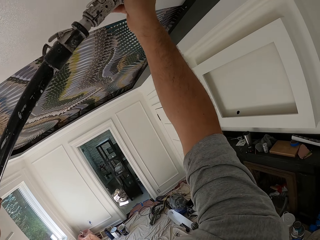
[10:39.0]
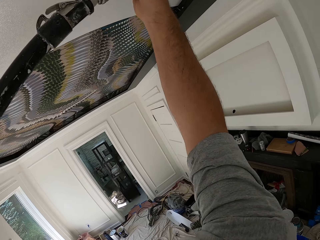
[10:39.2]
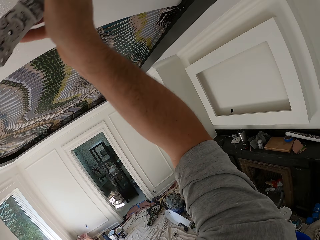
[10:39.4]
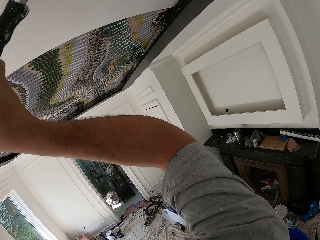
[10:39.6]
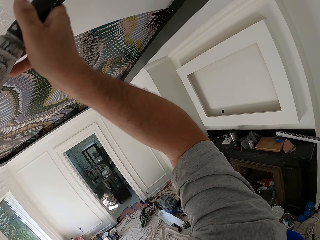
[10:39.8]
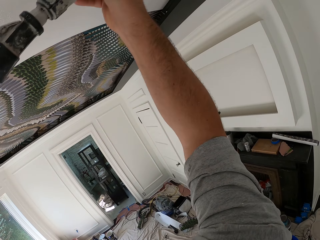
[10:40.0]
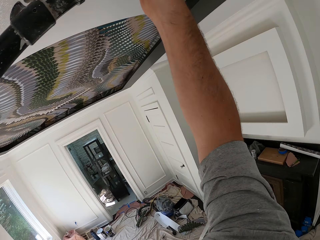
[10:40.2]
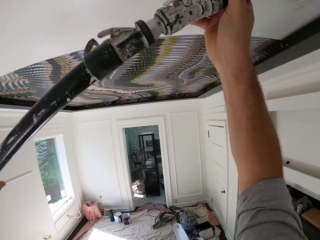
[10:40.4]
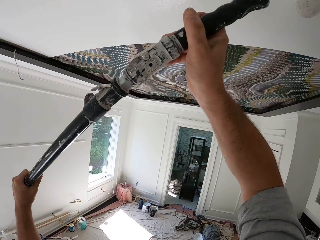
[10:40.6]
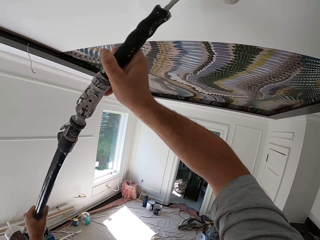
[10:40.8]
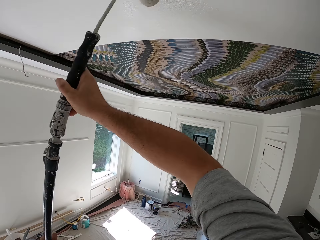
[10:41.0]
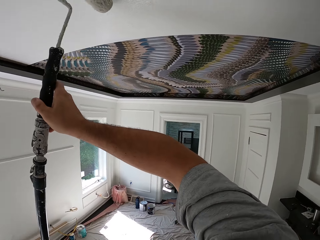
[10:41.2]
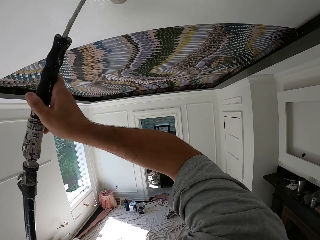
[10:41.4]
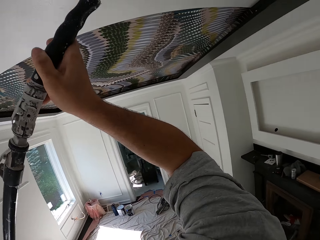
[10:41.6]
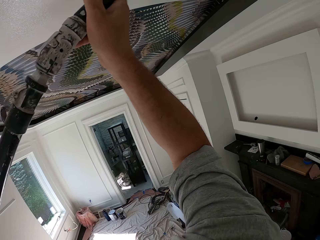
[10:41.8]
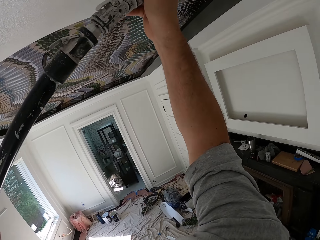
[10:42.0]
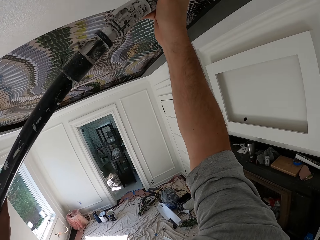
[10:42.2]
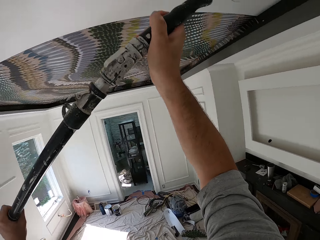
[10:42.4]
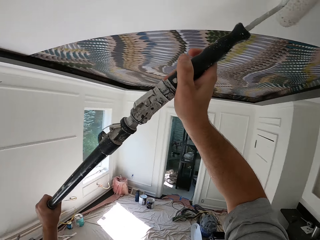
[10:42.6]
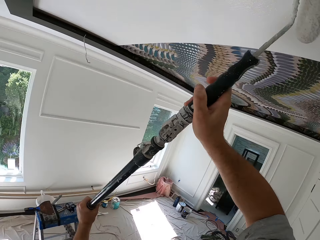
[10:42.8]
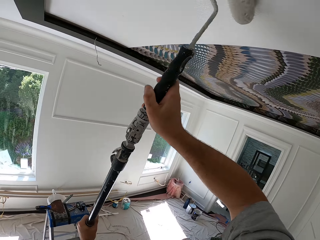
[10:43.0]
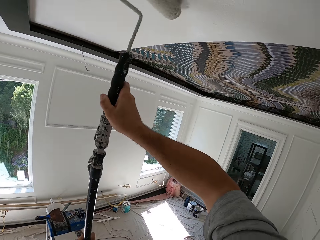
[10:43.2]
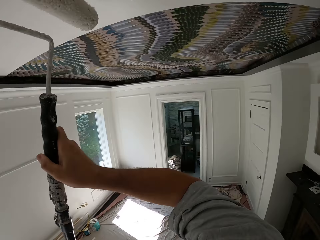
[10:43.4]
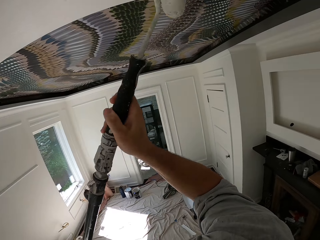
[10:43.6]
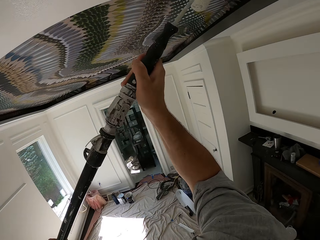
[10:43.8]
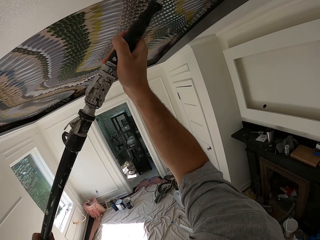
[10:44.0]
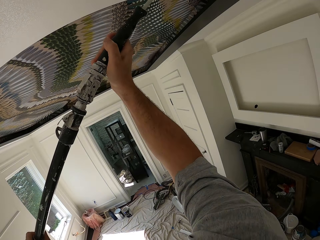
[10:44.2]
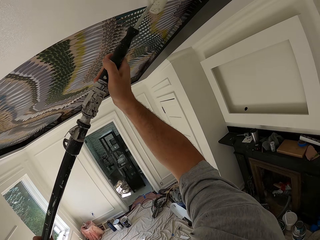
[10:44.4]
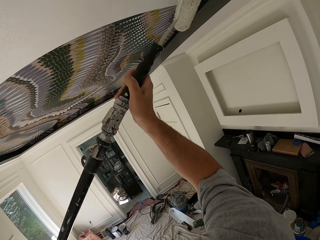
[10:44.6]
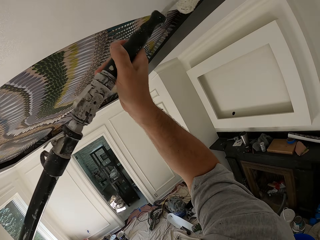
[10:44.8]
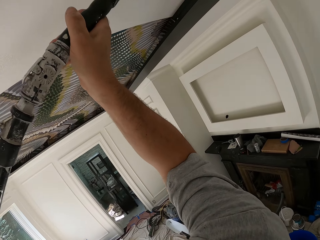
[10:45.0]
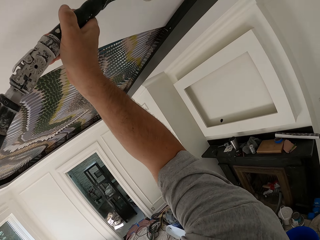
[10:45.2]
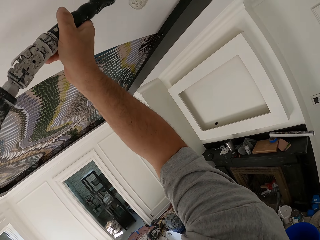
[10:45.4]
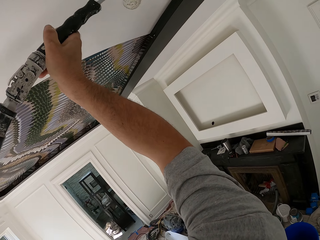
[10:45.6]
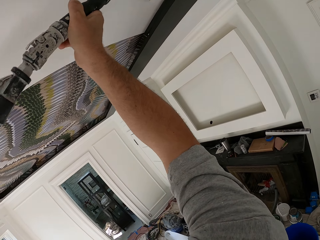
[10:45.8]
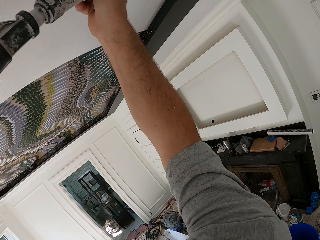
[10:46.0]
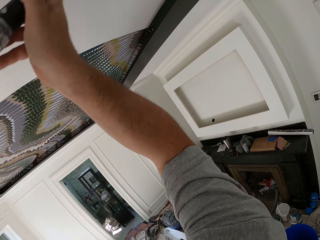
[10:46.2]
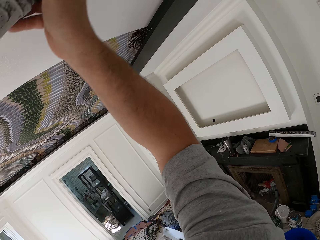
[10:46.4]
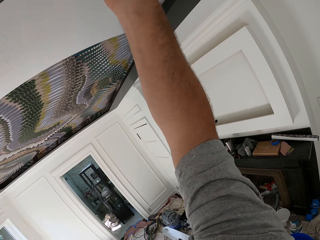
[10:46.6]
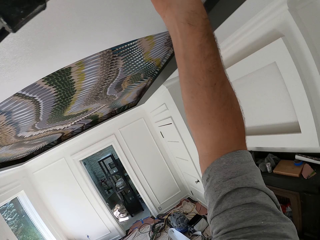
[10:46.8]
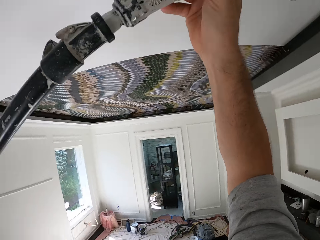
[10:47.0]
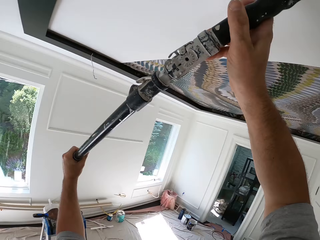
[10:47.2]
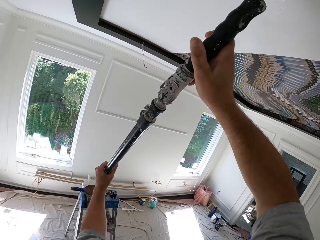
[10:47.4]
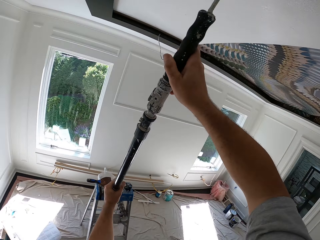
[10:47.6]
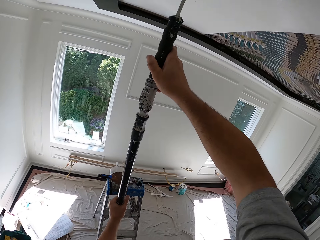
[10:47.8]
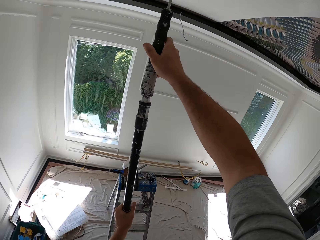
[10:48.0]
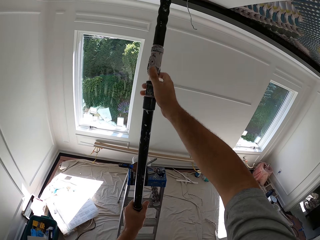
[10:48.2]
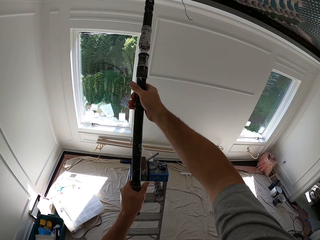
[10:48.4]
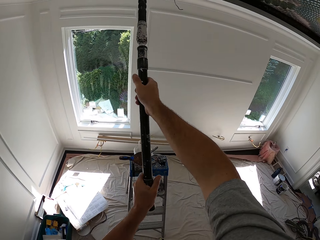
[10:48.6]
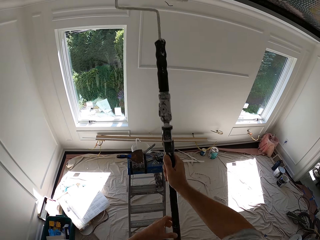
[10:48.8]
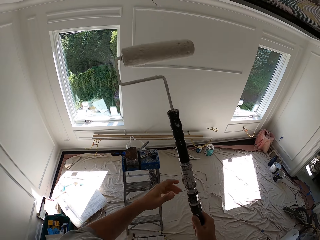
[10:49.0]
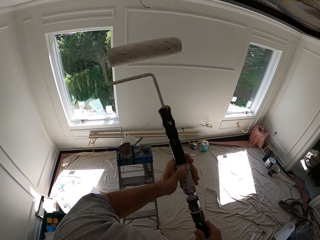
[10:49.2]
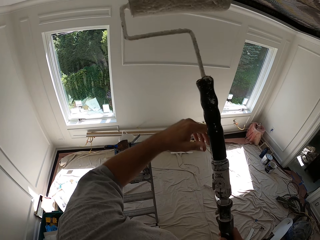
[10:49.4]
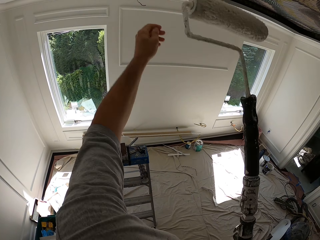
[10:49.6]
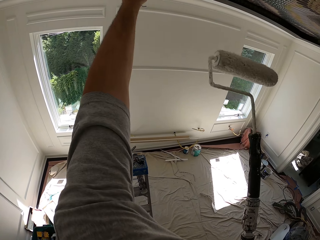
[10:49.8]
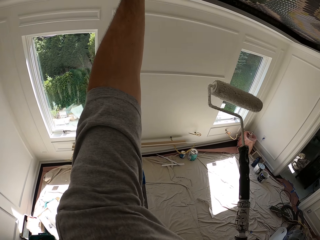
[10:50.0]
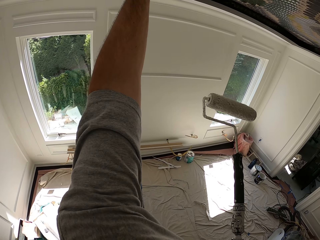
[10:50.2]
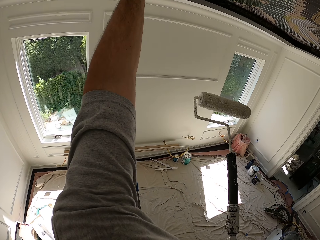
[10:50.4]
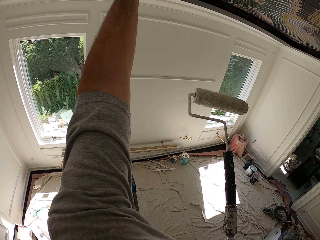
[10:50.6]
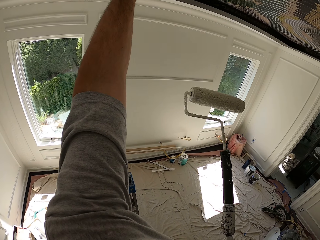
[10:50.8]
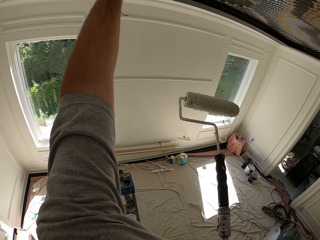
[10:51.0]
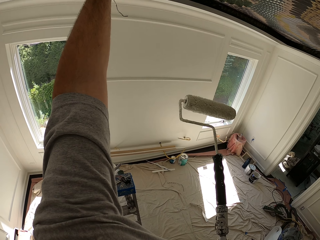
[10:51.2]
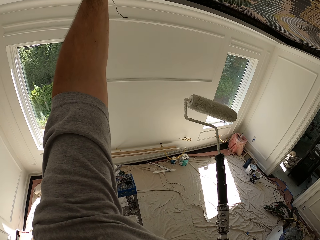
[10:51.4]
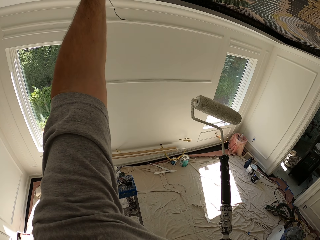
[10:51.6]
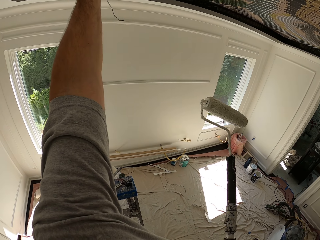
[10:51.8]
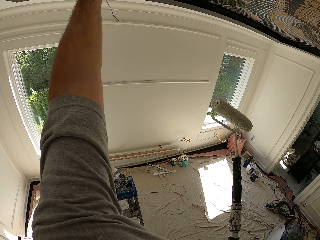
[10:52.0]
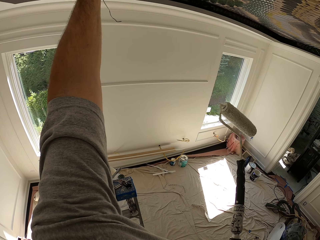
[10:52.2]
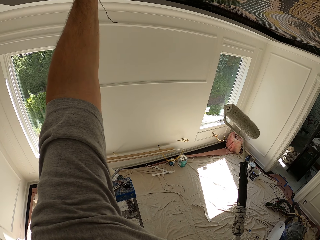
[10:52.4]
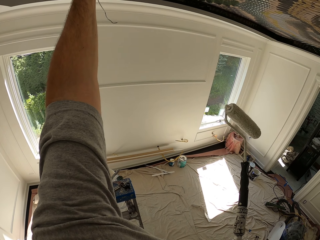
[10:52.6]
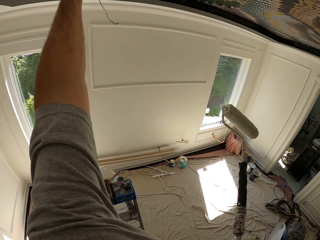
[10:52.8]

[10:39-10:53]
The camera wearer touches something.

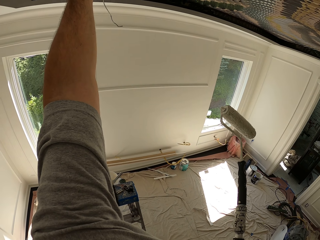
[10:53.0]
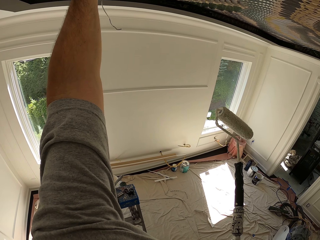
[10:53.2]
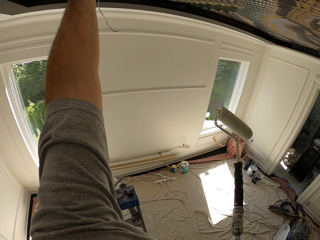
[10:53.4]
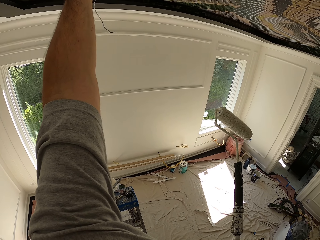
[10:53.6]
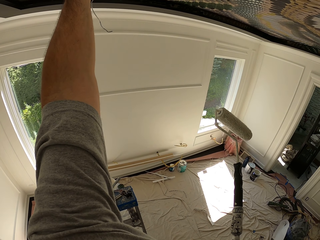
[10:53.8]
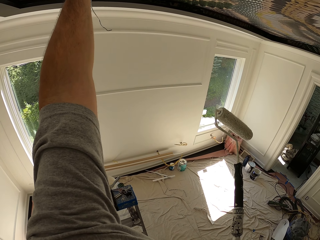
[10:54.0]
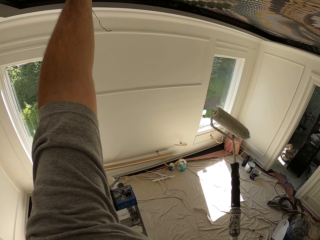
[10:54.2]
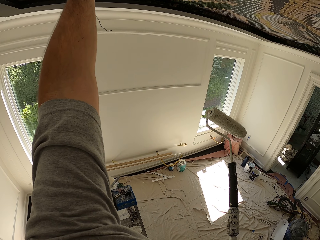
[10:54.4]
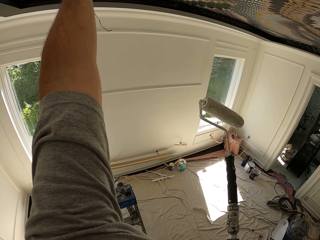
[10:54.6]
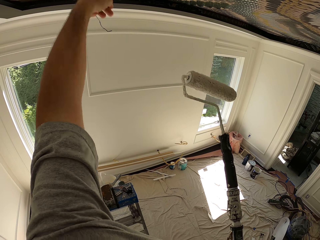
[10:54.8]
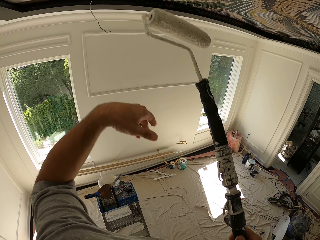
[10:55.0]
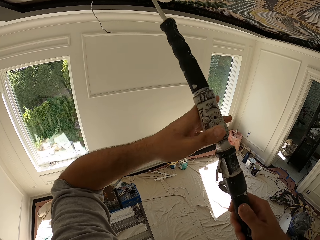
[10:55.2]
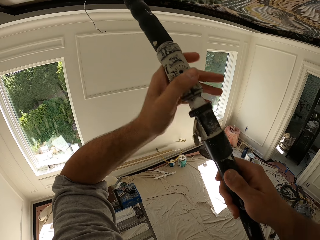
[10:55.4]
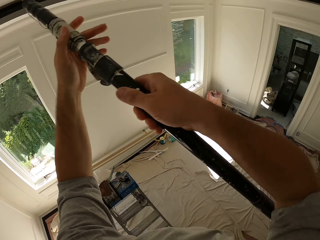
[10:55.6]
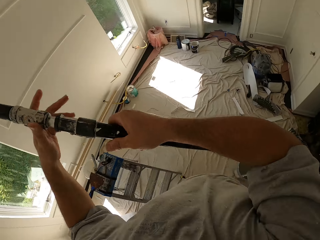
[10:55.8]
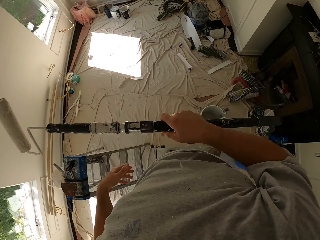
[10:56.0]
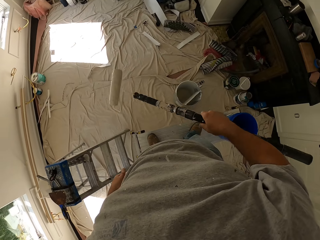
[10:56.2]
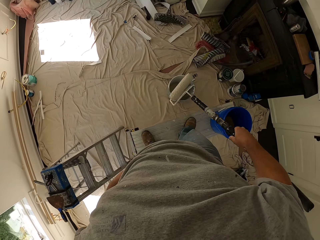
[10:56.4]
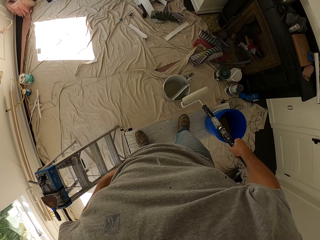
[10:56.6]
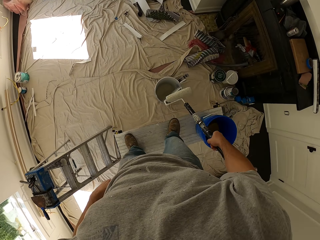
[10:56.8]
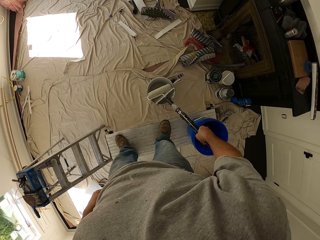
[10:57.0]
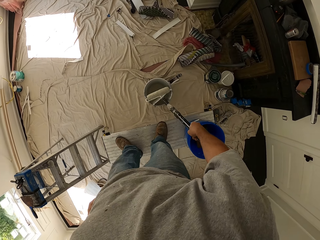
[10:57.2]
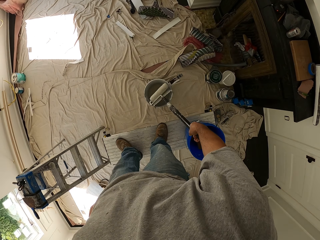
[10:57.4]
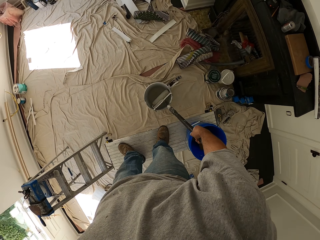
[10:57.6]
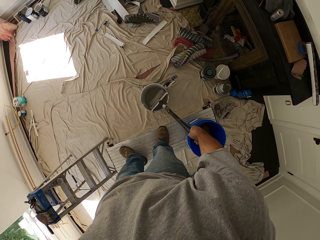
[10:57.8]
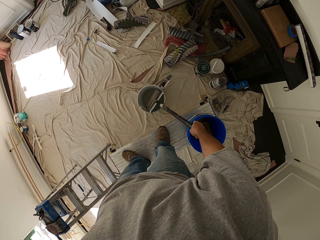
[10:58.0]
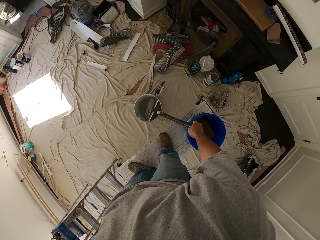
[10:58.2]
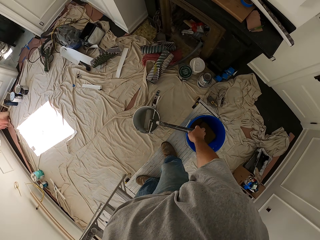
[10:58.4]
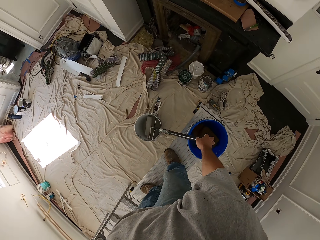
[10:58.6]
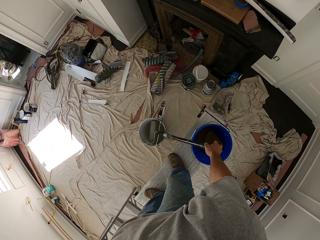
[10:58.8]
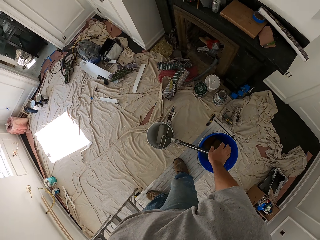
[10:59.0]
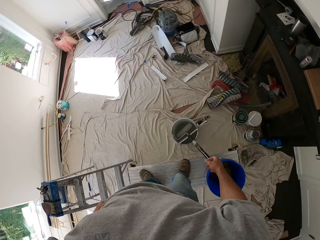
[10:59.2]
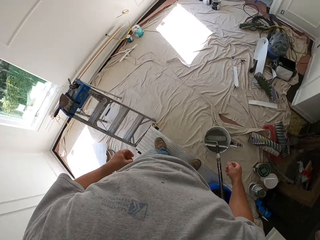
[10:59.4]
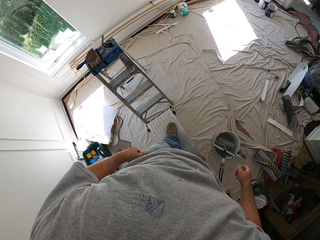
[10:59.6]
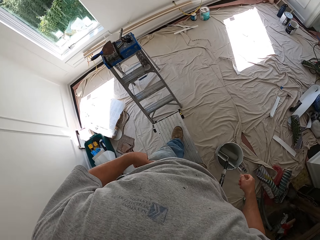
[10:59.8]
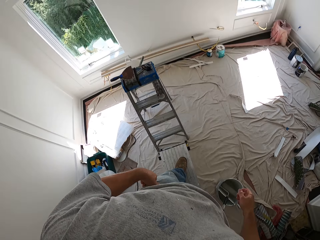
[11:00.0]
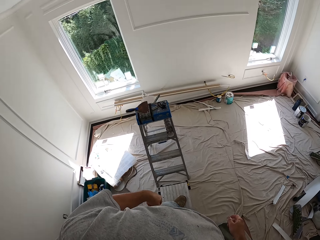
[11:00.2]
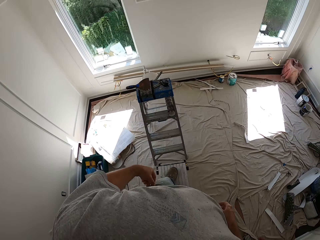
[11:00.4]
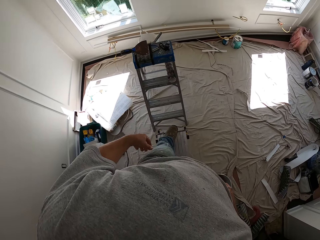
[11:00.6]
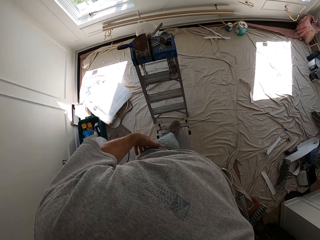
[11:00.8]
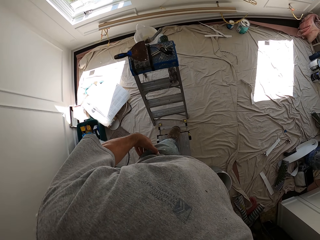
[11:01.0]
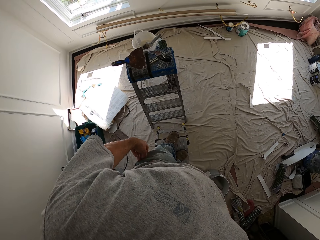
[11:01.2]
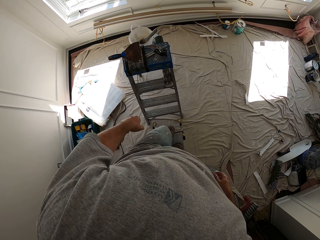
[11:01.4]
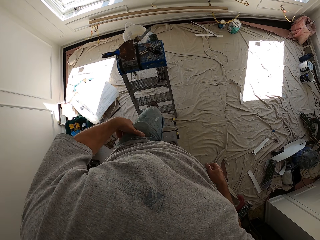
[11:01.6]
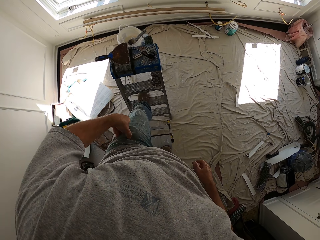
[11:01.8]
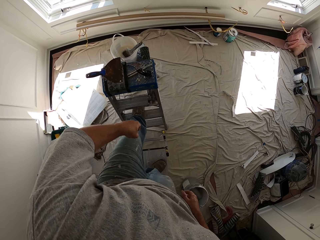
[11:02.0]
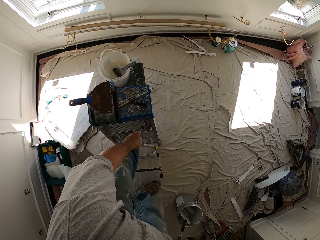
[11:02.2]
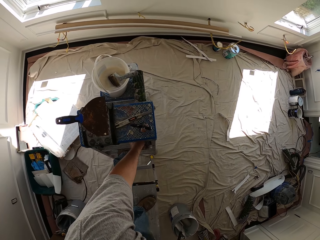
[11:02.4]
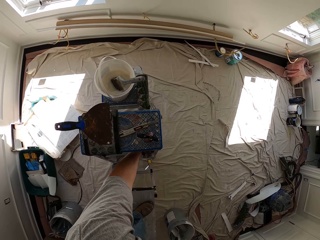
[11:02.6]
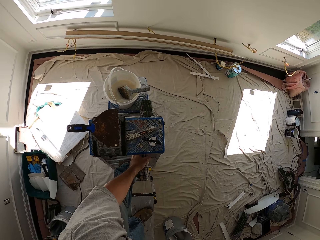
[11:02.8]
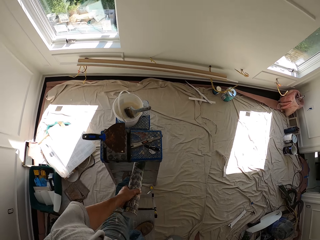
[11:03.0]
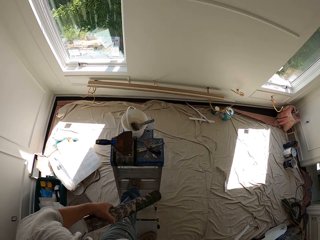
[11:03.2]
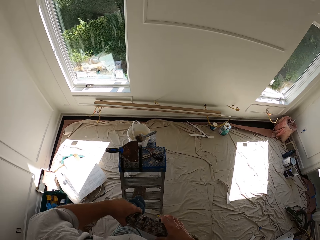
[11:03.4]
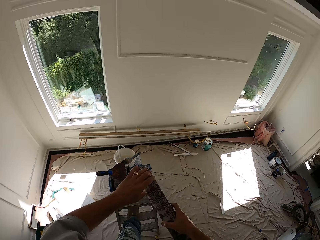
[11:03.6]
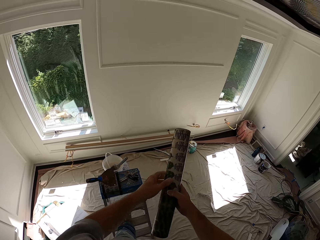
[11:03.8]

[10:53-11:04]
The camera wearer lets go of something. They paint the ceiling with a paint runner. They put the paint runner in the paint tin. They pick up a wallpaper. They carry the wallpaper roll on the ladder.
